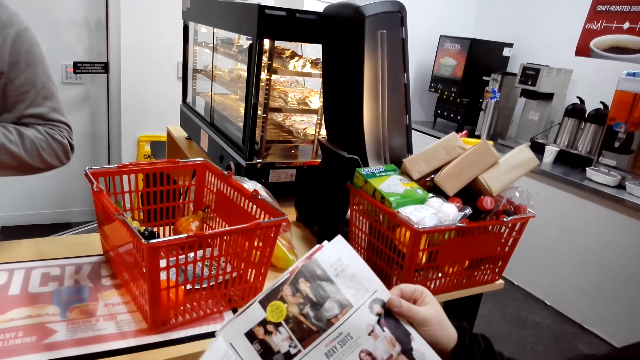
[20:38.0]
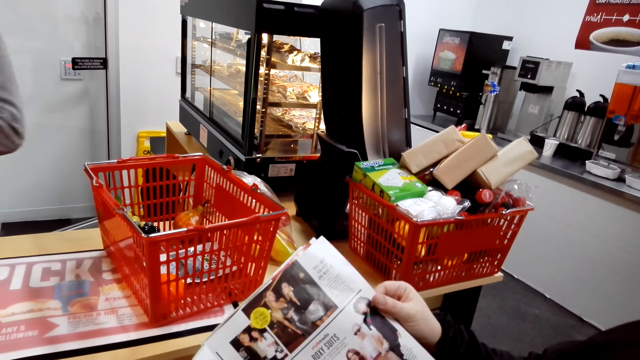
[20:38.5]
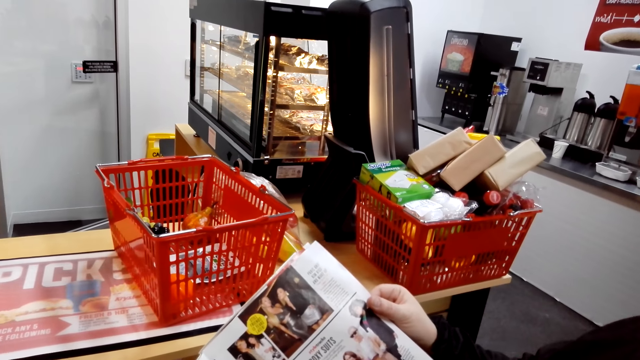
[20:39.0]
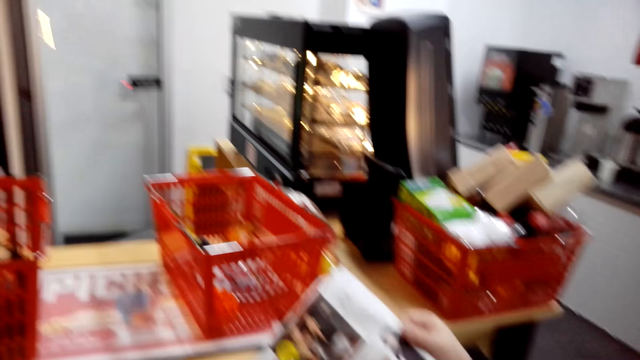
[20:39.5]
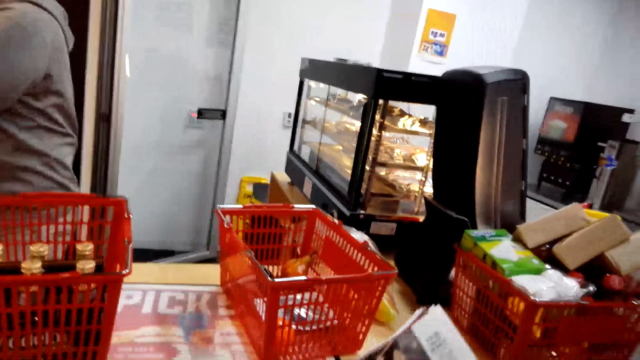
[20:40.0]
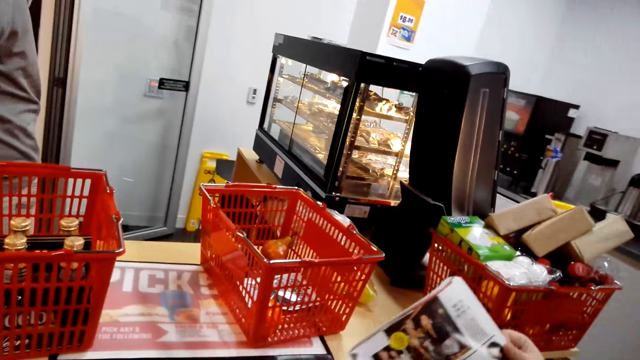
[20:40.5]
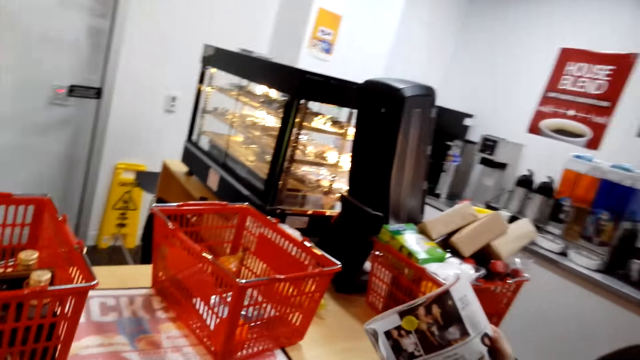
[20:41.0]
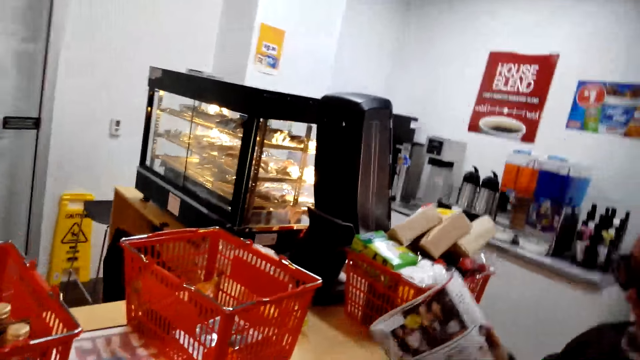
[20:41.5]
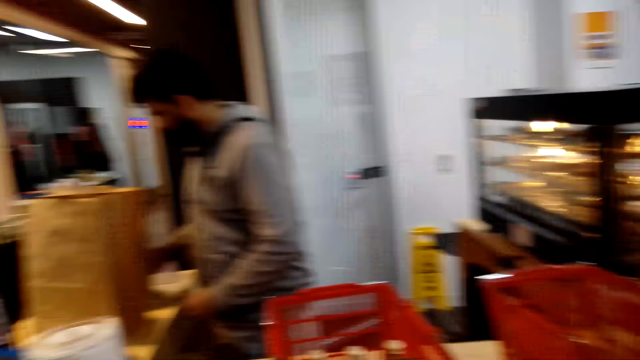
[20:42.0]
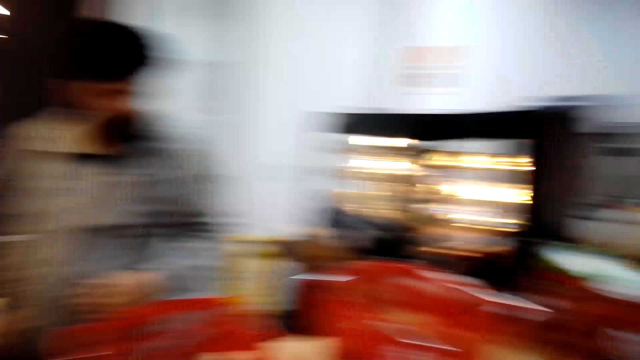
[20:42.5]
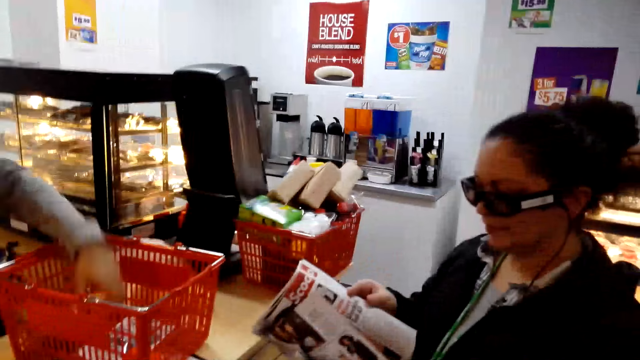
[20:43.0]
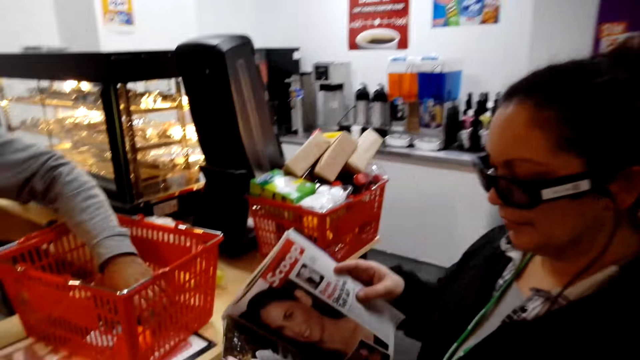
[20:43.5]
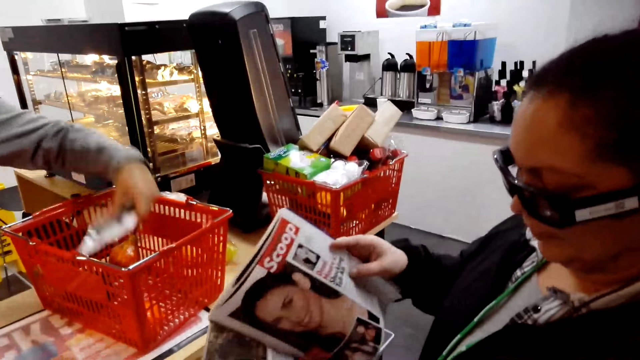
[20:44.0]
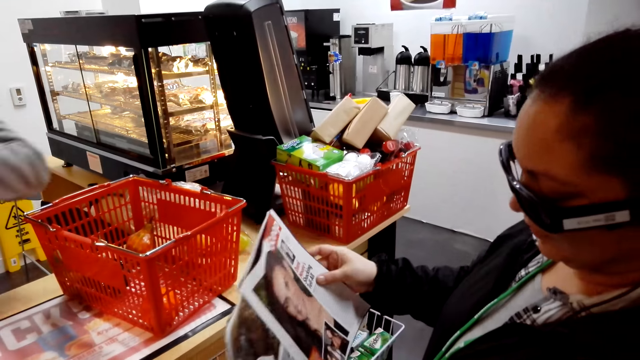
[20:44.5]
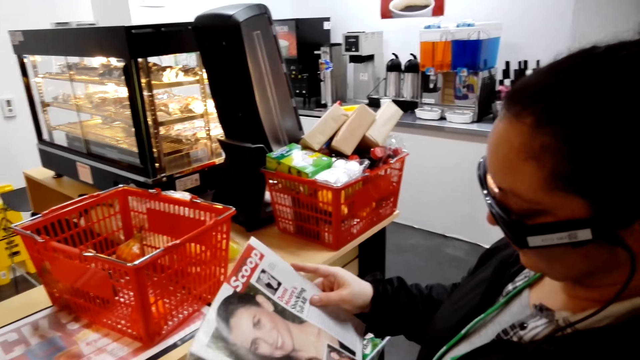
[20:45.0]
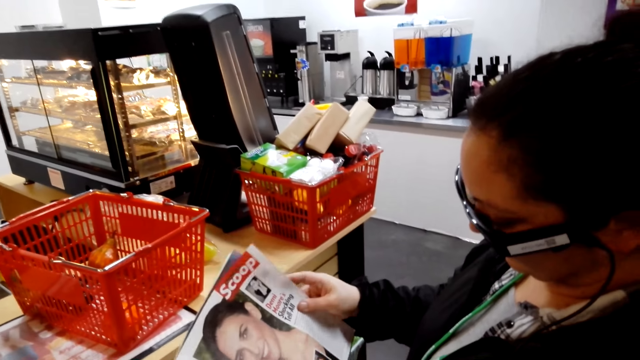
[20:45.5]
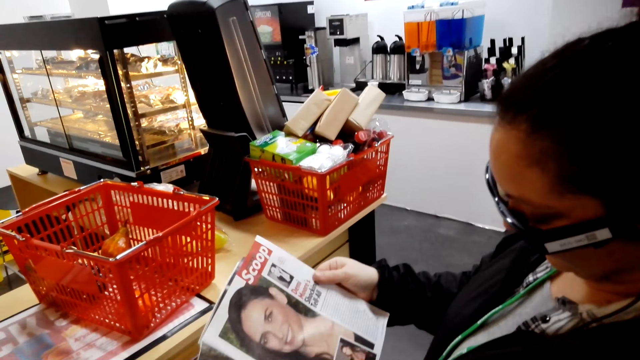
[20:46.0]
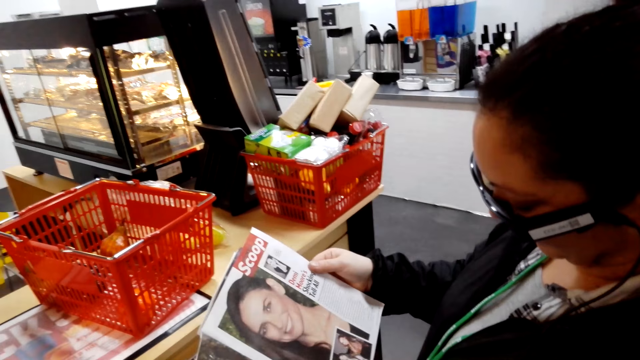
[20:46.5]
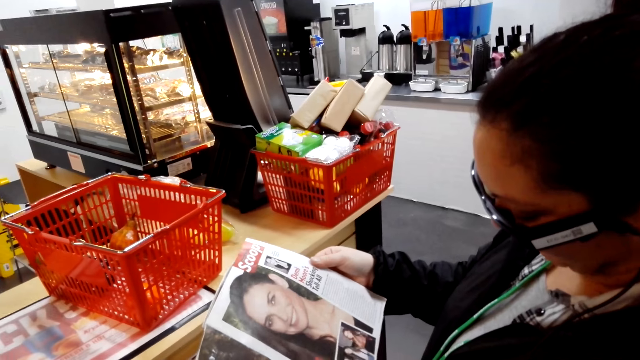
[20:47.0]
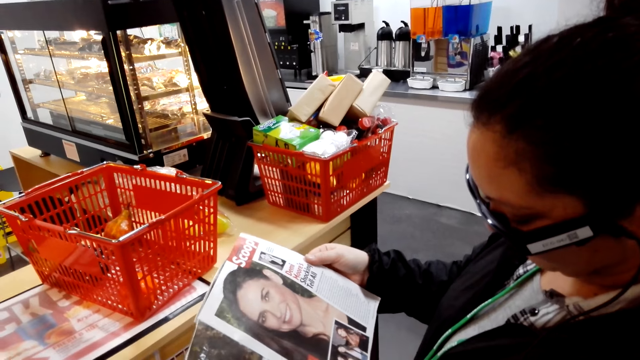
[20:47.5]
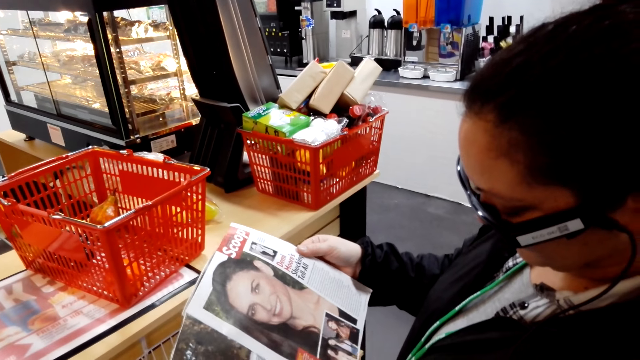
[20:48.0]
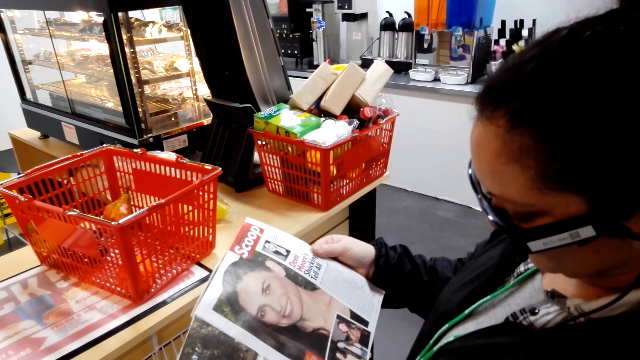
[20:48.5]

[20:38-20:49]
The camera wearer looks around. A man picks something.

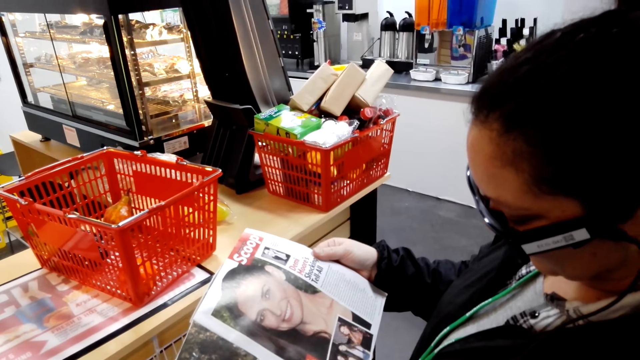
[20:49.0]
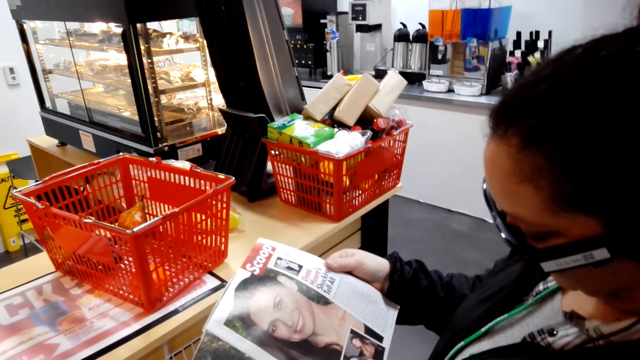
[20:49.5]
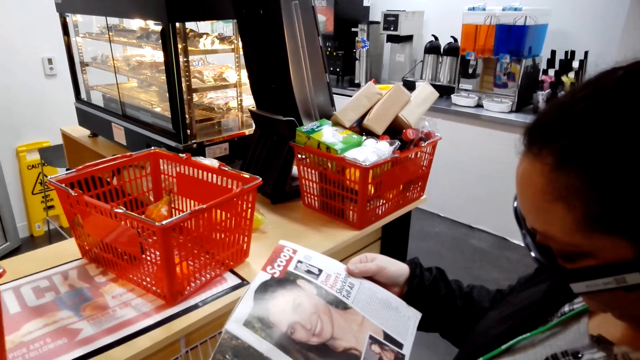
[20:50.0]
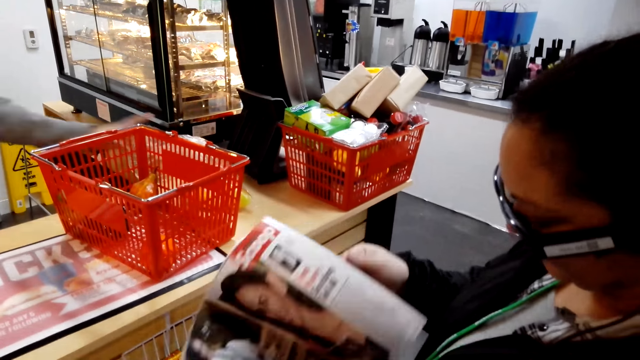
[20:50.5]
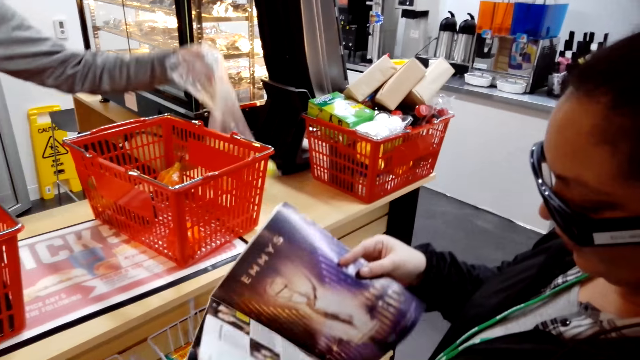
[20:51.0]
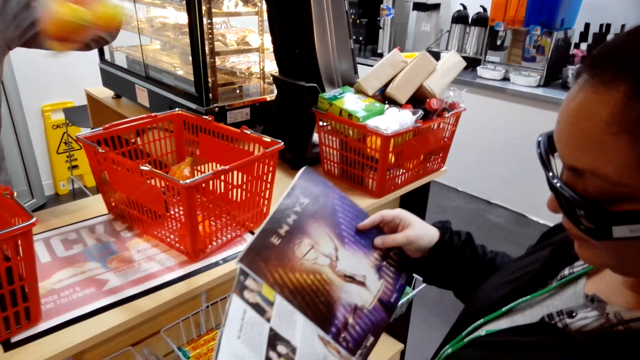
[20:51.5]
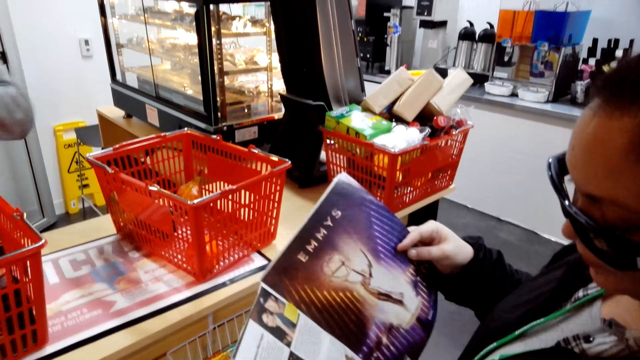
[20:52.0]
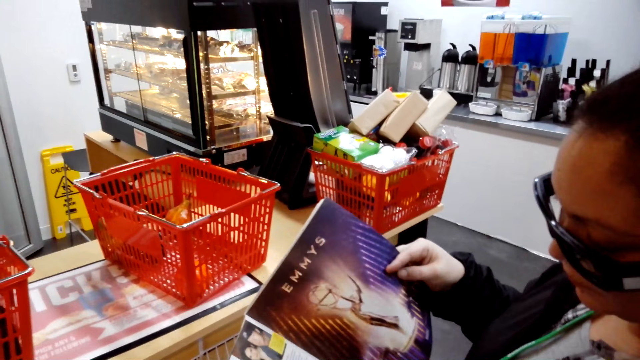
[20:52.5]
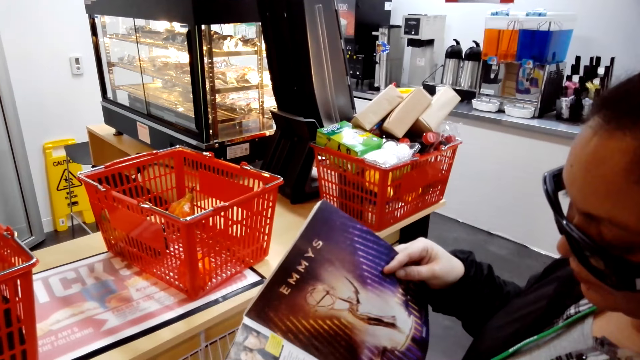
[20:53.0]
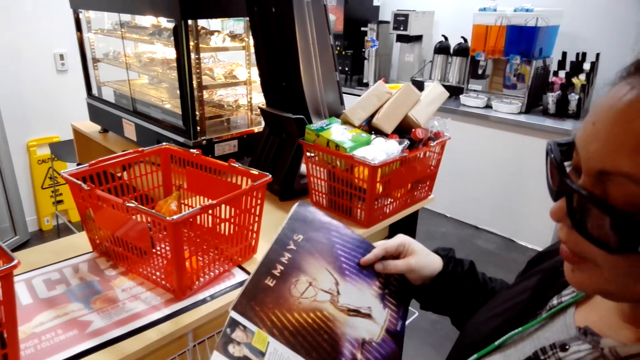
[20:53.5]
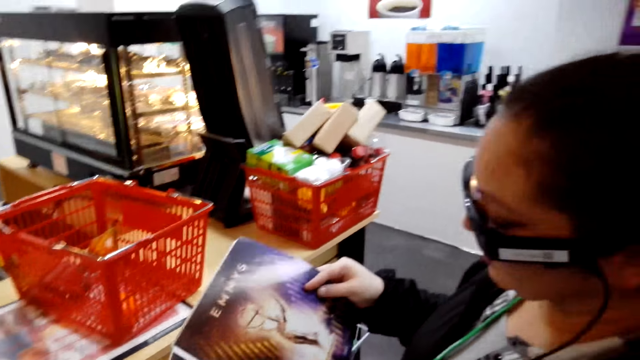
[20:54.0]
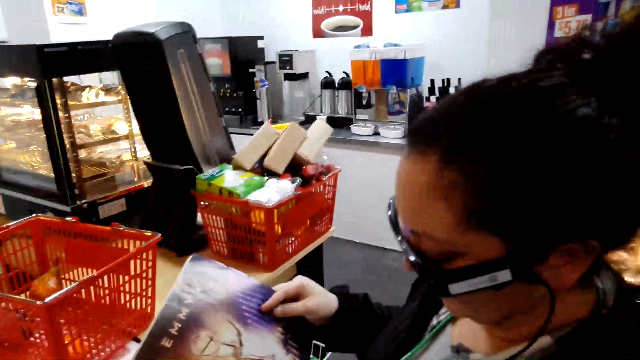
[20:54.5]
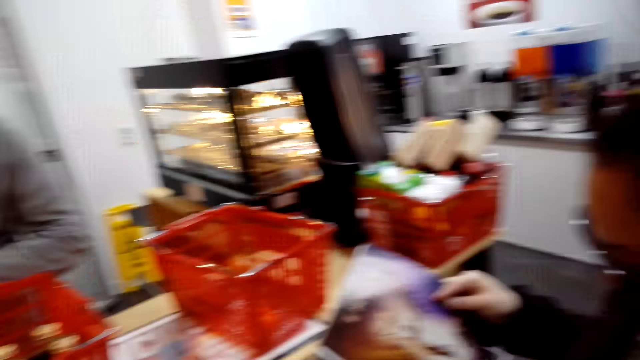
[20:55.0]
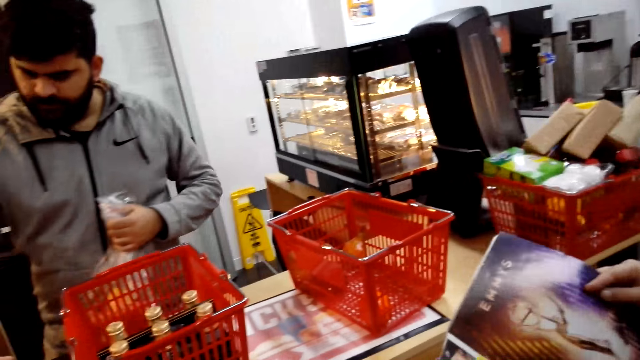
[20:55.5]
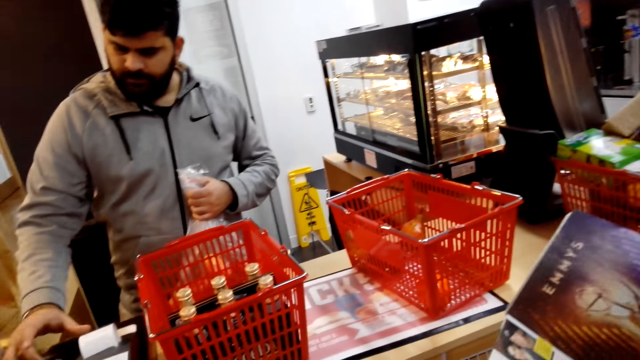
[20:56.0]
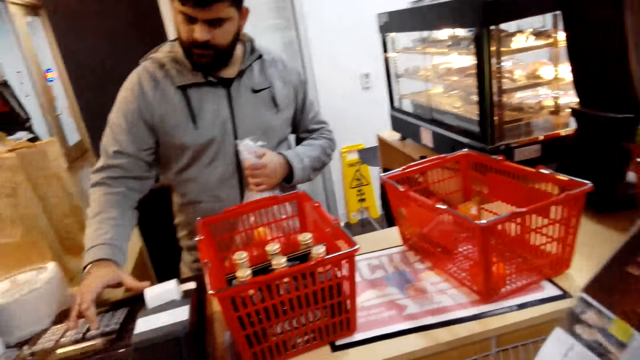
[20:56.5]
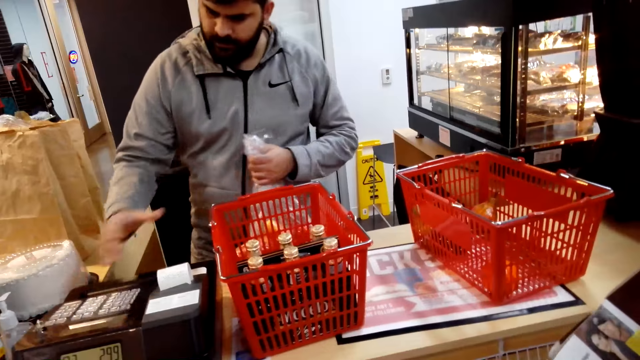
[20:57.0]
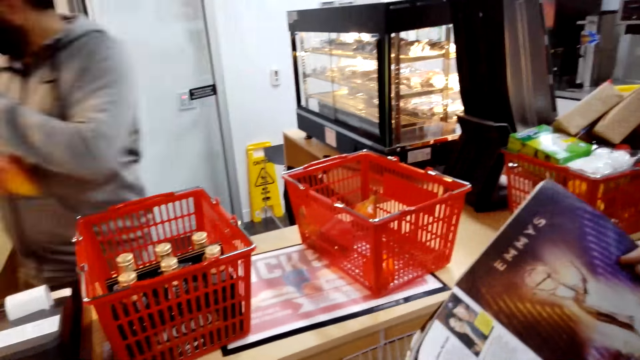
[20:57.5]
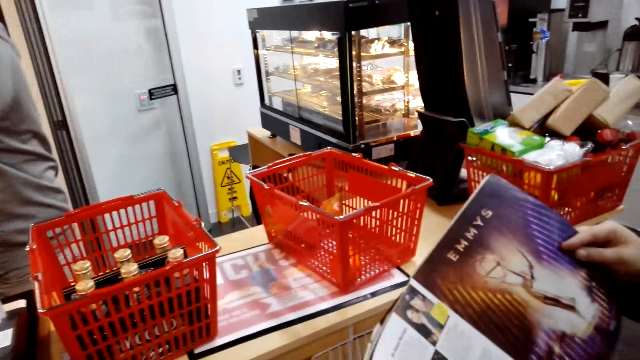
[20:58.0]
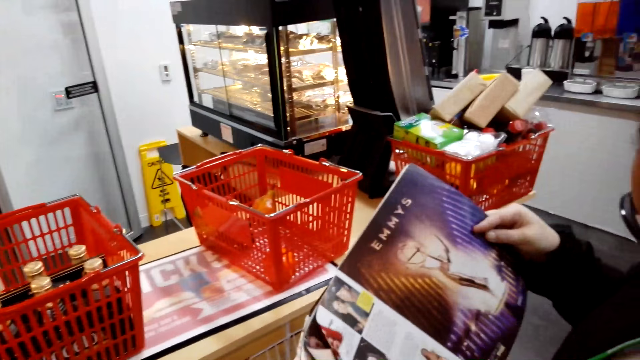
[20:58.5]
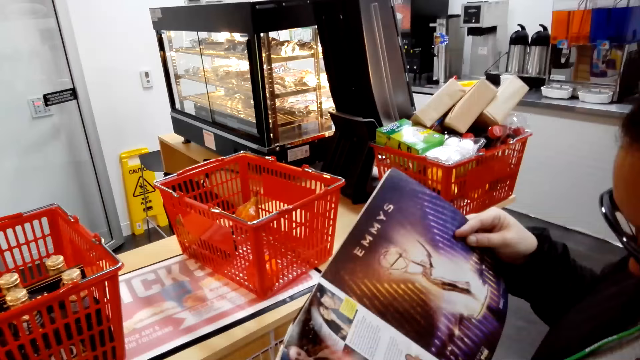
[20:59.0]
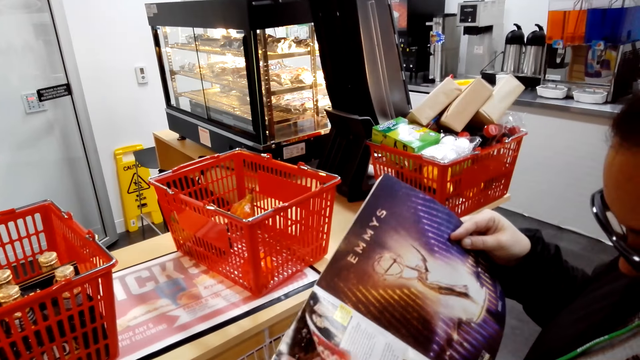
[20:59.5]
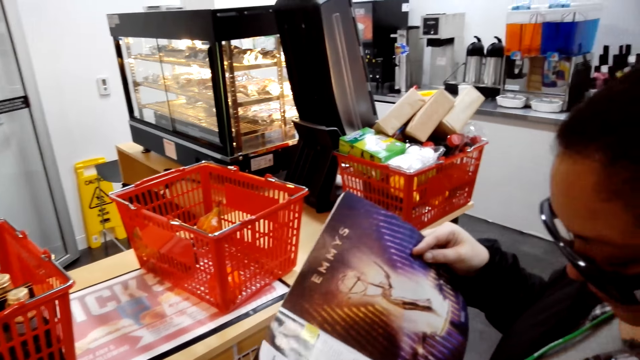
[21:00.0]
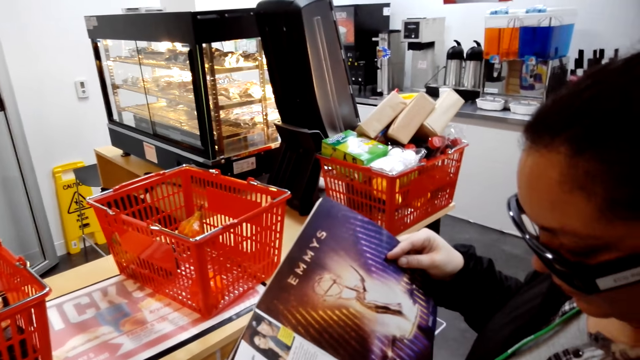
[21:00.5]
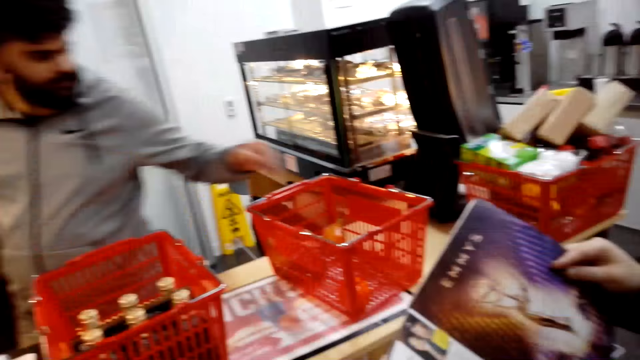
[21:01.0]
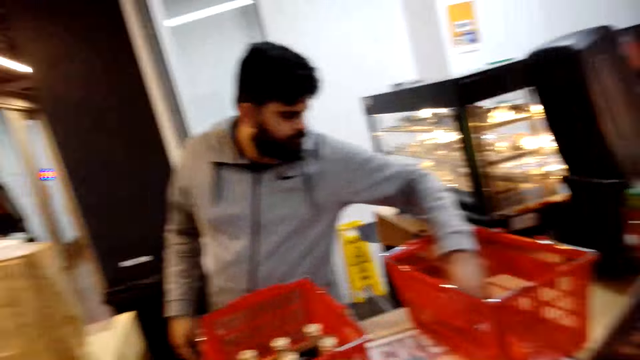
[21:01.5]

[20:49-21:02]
A man picks something. The camera wearer looks around.
